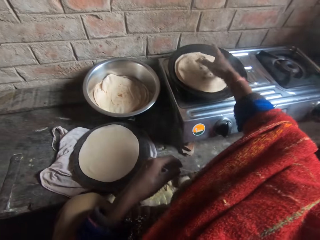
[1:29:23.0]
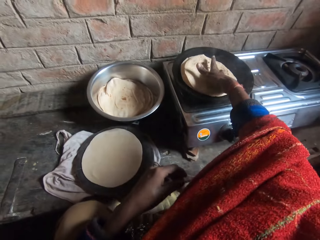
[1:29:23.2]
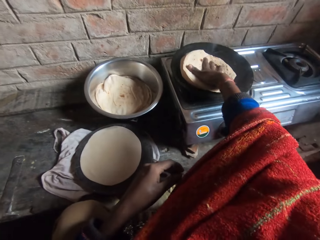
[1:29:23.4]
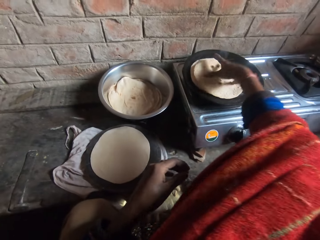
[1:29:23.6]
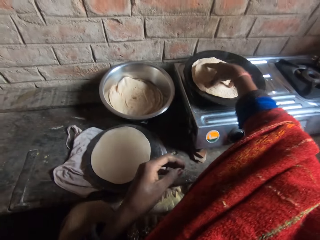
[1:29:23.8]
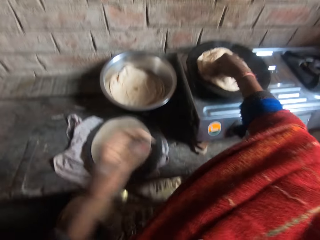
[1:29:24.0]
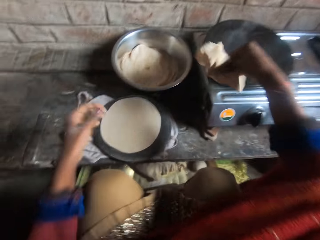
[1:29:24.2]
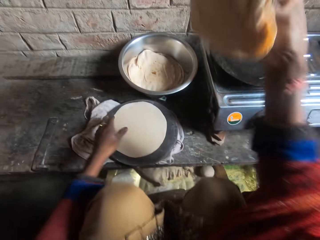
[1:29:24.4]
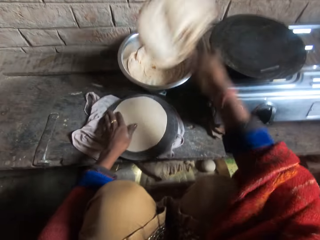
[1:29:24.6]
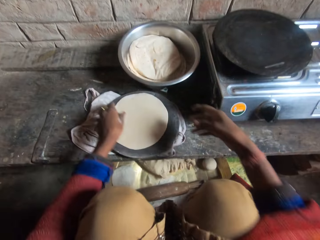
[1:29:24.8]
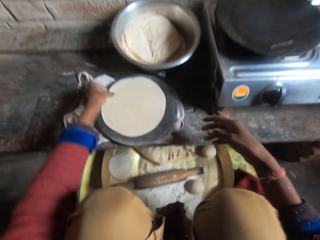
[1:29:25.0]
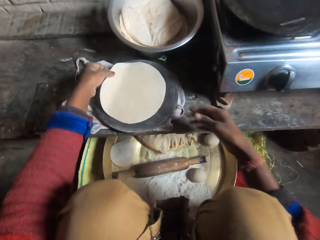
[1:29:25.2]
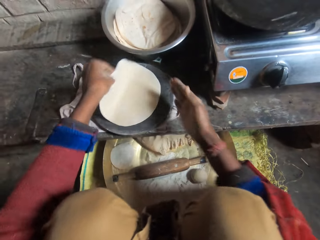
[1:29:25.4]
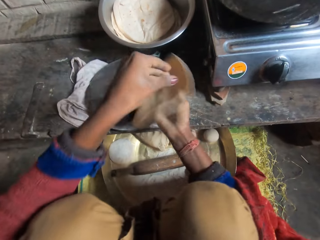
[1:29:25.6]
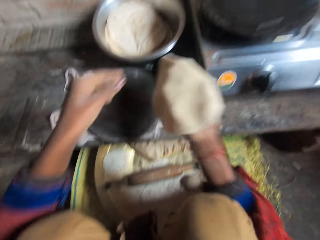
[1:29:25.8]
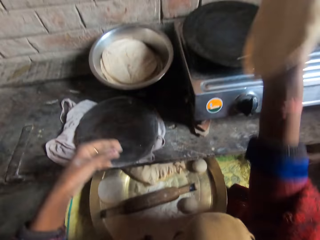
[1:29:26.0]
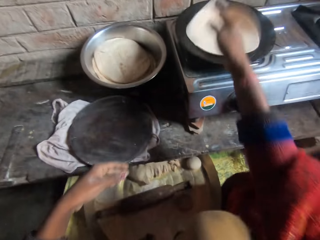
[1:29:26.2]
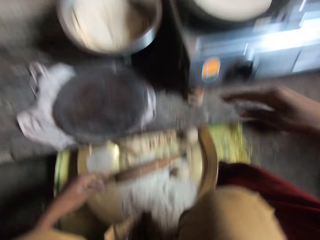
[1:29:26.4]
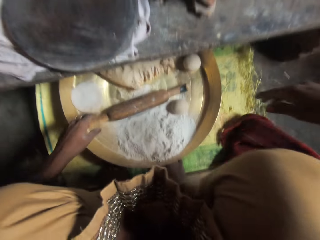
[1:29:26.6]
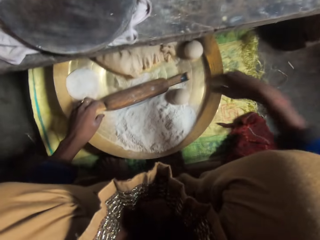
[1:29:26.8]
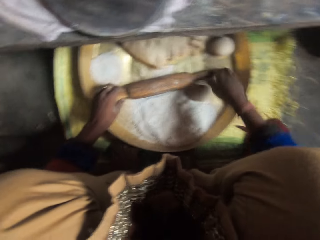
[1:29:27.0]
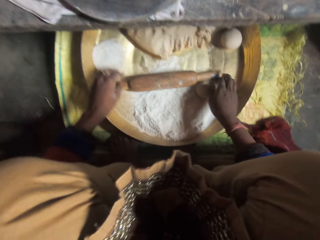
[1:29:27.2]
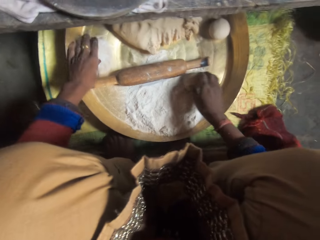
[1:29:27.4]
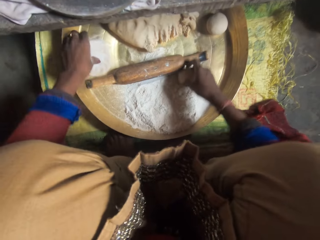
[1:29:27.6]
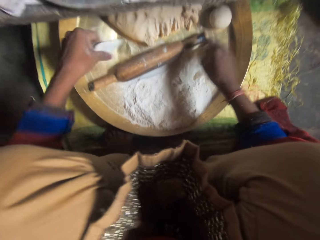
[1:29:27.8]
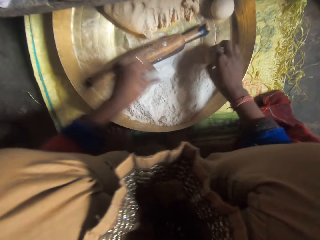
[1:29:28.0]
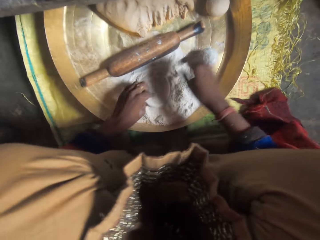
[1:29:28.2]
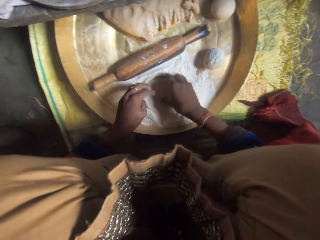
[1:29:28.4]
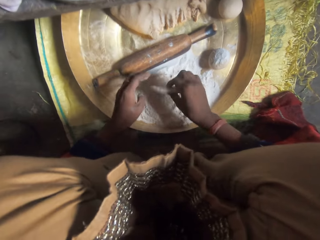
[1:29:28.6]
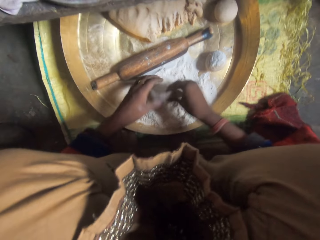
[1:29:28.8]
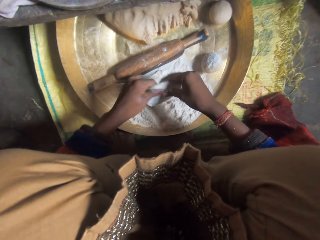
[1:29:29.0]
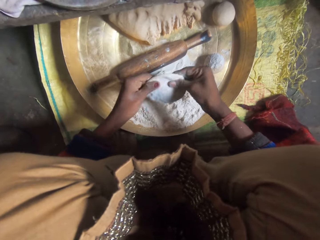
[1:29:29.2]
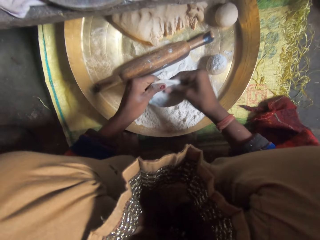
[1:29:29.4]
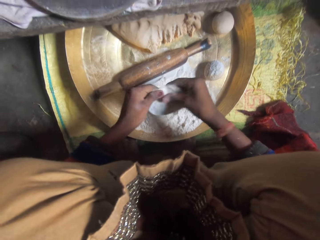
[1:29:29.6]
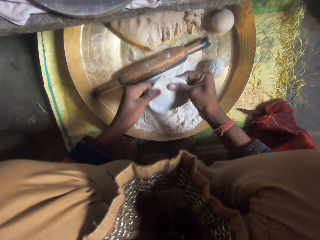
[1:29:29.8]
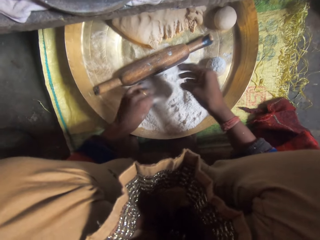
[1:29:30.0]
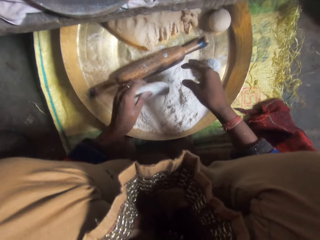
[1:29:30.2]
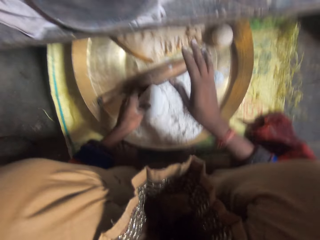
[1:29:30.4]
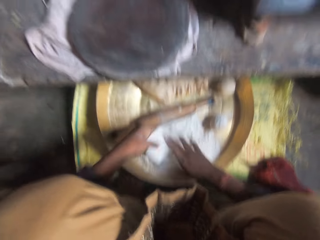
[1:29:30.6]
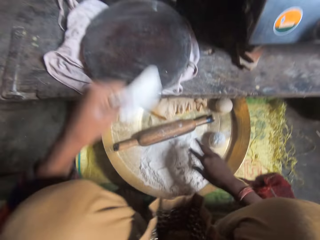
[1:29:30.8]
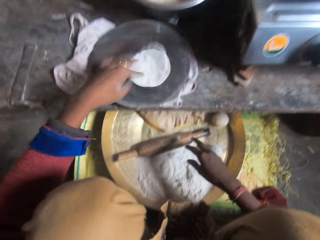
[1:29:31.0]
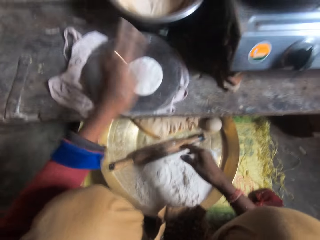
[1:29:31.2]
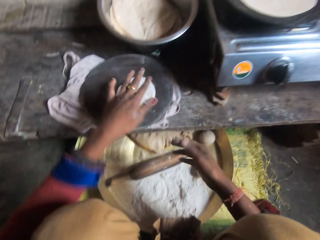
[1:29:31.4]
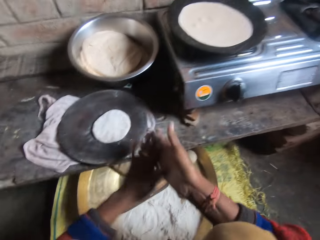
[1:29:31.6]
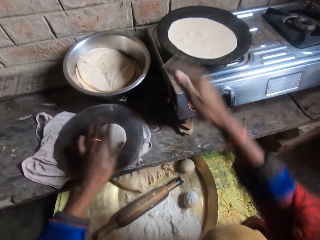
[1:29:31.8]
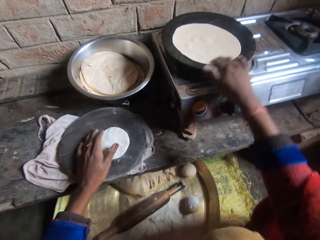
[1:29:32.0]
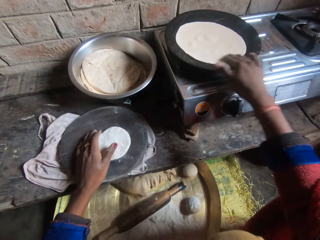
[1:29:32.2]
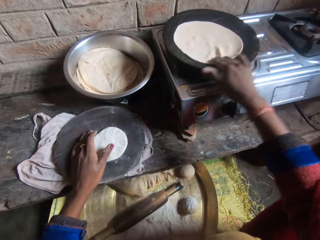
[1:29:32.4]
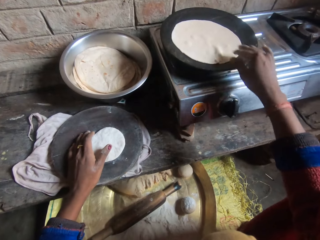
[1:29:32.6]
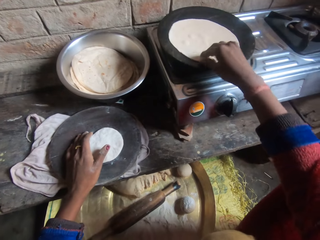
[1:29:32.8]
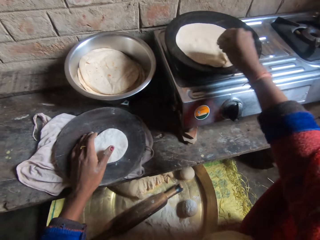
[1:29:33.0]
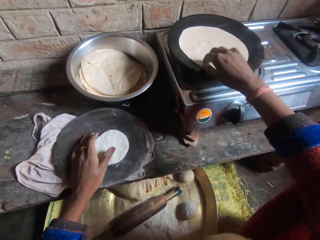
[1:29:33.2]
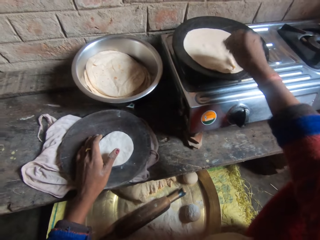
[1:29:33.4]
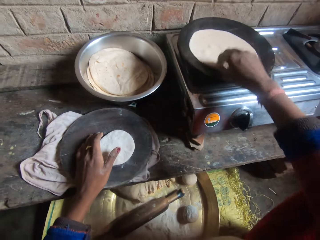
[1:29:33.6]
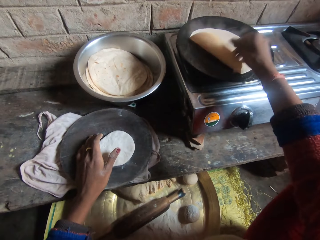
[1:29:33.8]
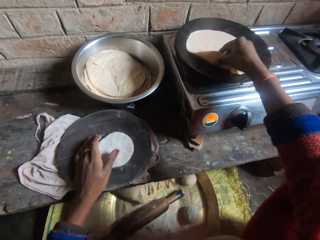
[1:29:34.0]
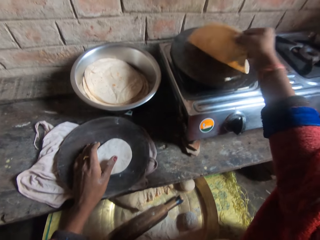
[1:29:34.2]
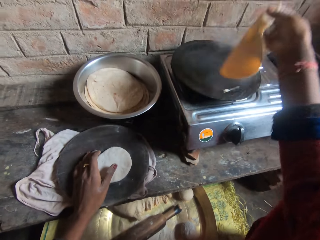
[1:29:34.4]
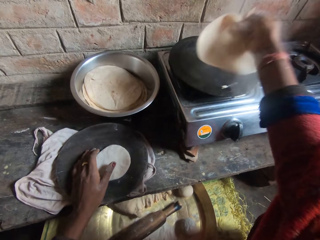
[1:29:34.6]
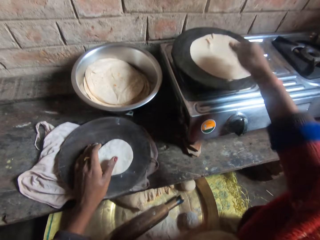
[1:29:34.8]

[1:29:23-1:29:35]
The camera wearer moves the dough to the bowl. They take a dough from the wood. They hold the dough. They drop the dough in the pan. They wrap the dough in the flour. They drop the dough on the wood. They adjust the dough in the pan.

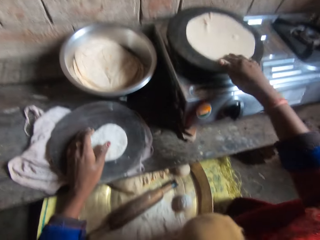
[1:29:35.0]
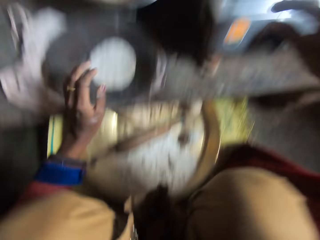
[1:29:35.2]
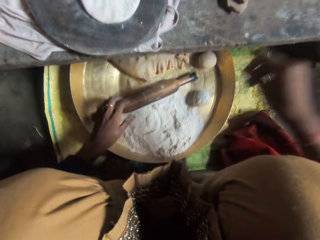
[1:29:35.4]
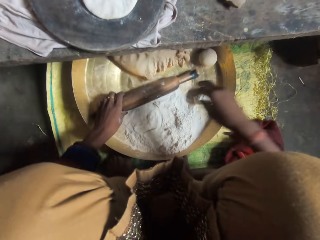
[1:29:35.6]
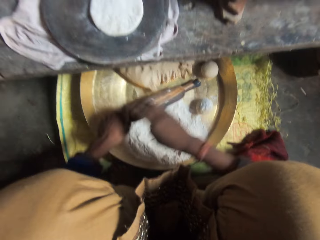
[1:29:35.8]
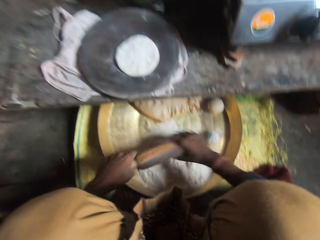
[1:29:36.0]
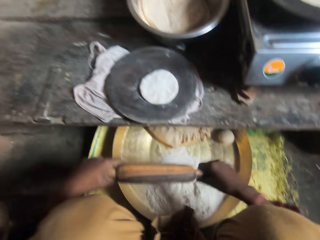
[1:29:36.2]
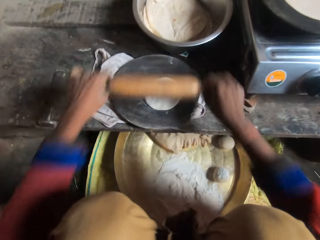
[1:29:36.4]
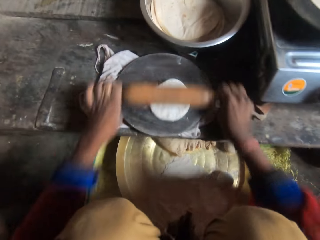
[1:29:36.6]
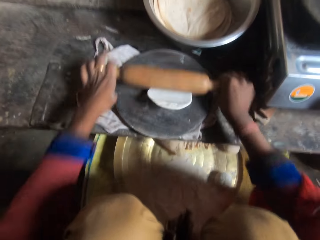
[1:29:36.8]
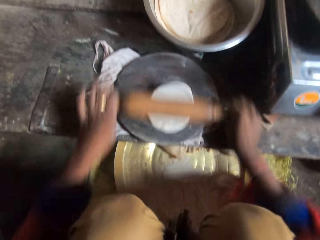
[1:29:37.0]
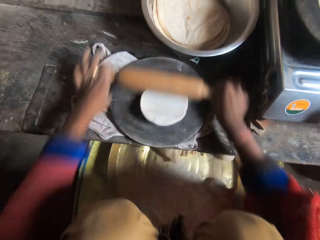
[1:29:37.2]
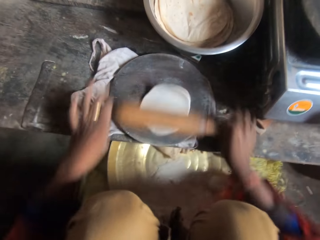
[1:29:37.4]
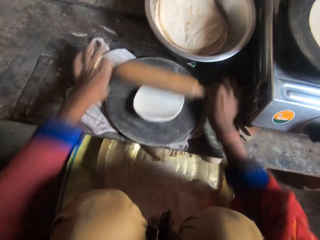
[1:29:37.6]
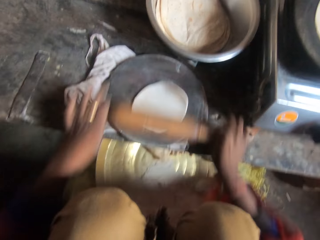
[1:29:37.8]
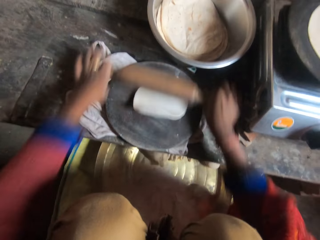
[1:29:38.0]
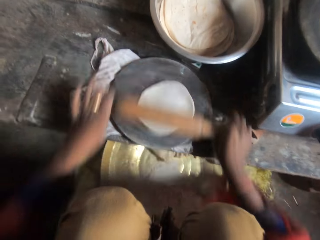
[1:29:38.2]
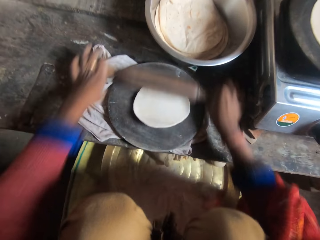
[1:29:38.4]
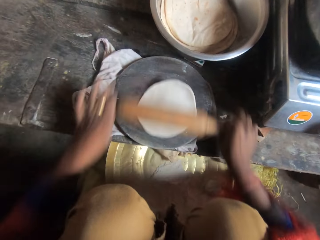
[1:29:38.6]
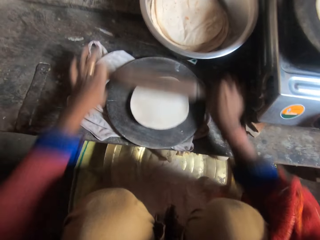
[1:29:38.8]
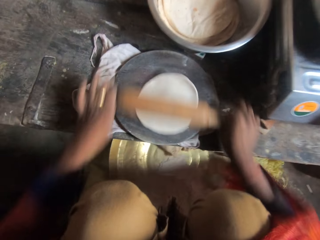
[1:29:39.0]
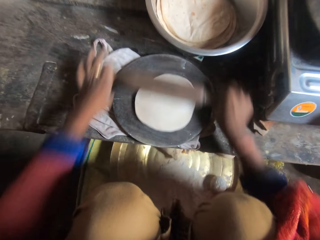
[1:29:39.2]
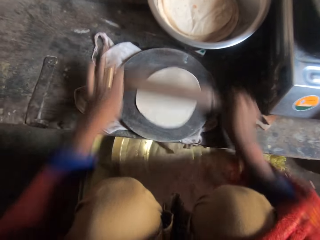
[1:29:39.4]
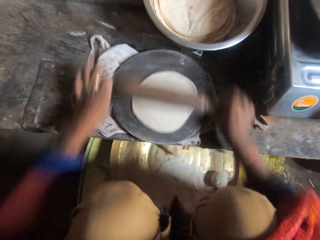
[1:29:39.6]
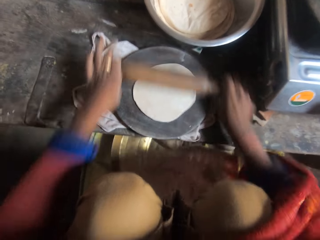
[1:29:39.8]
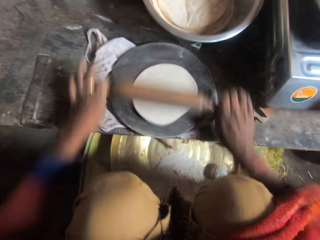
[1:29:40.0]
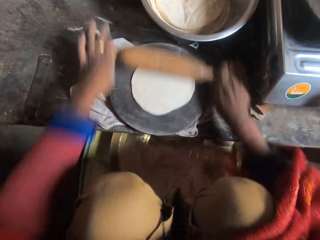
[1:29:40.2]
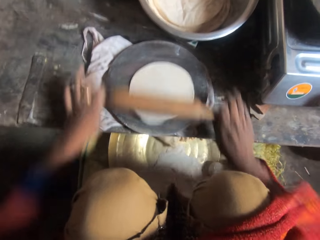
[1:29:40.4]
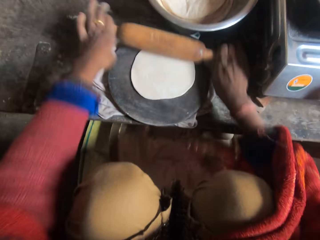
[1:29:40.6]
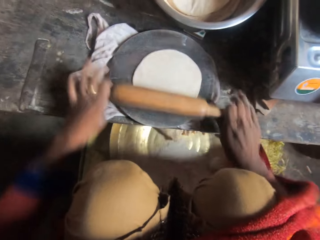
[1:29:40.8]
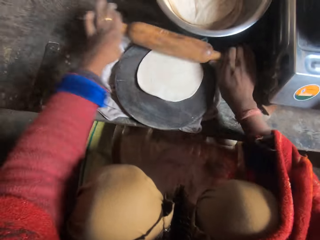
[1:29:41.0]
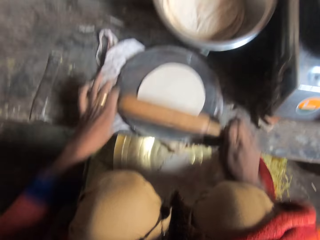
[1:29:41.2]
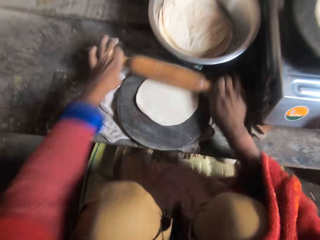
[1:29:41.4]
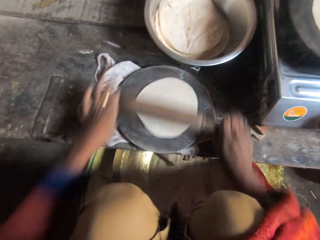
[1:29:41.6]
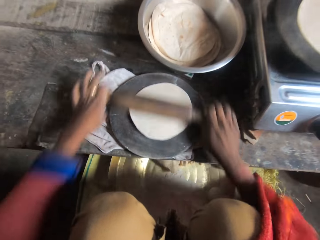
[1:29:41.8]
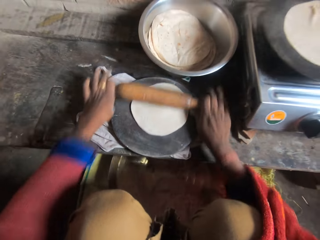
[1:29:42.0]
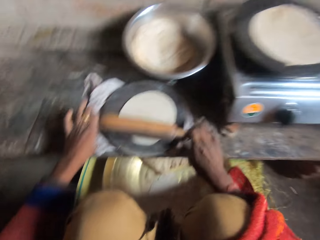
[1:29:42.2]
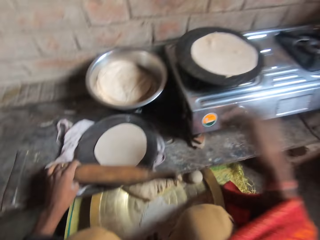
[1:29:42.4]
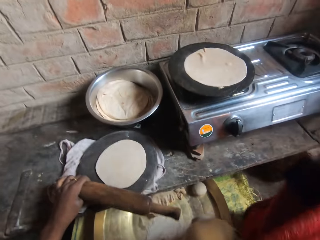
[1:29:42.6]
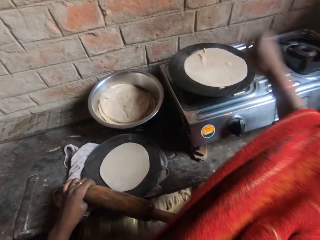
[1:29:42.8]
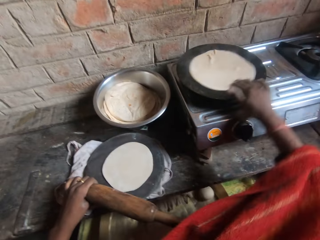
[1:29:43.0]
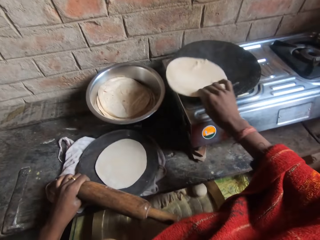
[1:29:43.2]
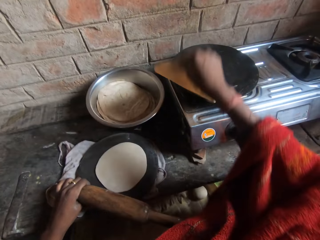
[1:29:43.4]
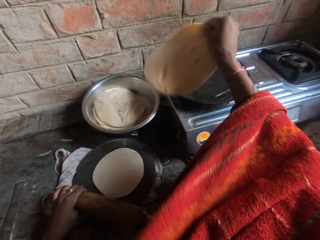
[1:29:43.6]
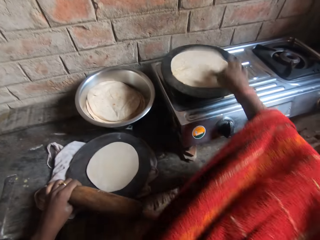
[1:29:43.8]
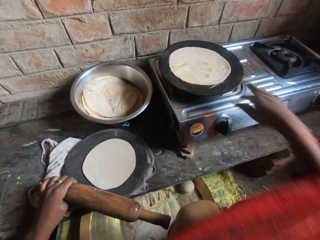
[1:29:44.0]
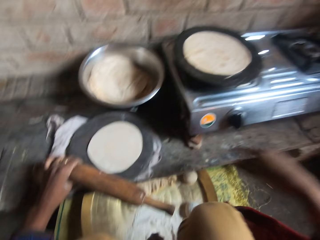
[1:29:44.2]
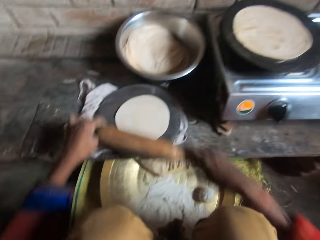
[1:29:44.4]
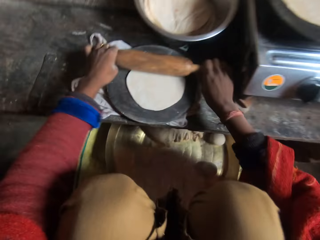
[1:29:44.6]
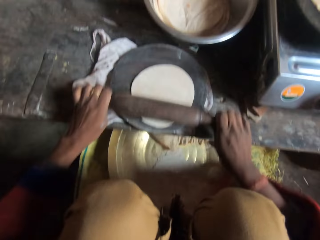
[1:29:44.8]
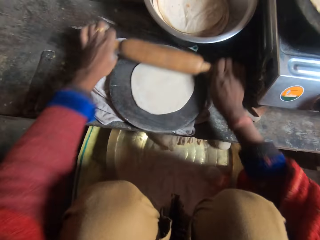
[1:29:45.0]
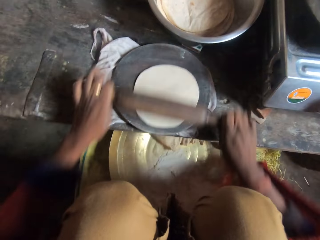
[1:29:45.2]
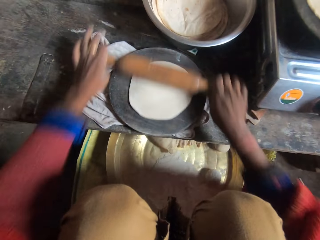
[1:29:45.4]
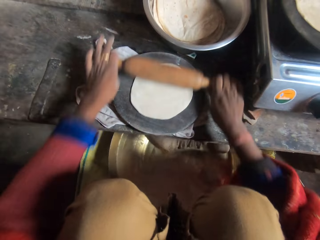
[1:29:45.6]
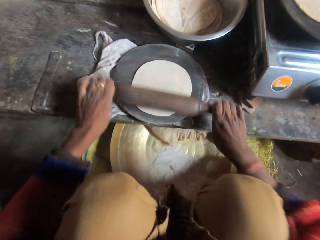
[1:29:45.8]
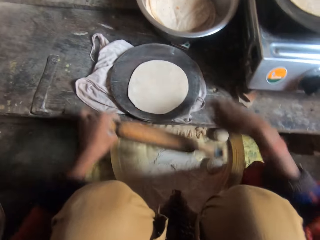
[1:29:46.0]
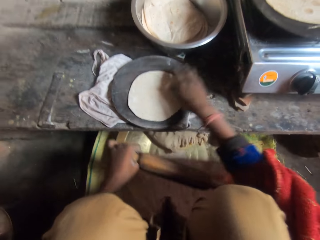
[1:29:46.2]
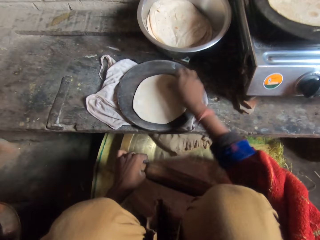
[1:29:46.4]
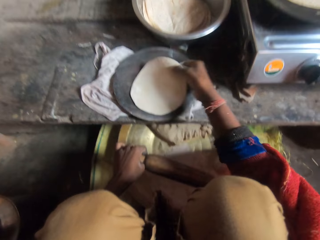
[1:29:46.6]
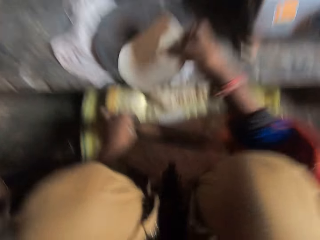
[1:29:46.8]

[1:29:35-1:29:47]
The camera wearer takes the rolling pin from the tray and rolls the dough with the rolling pin. They hold a wooden stick. They roll the dough. They adjust the dough in the pan. They hold a chapati. They roll the dough with the rolling pin.
